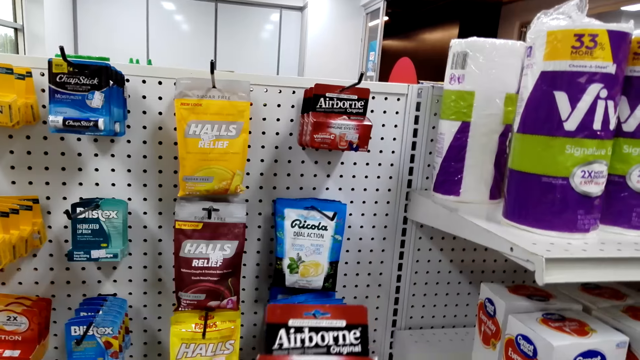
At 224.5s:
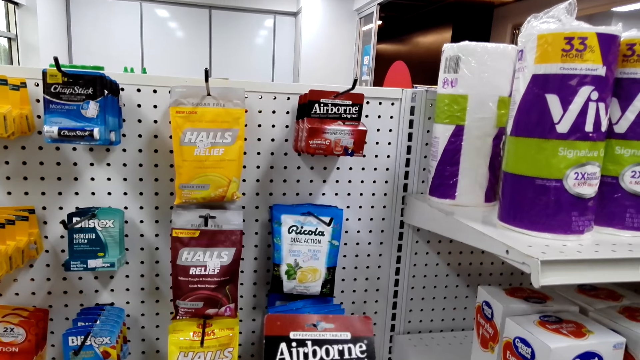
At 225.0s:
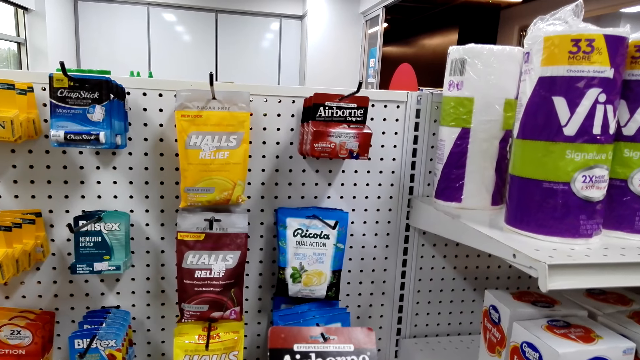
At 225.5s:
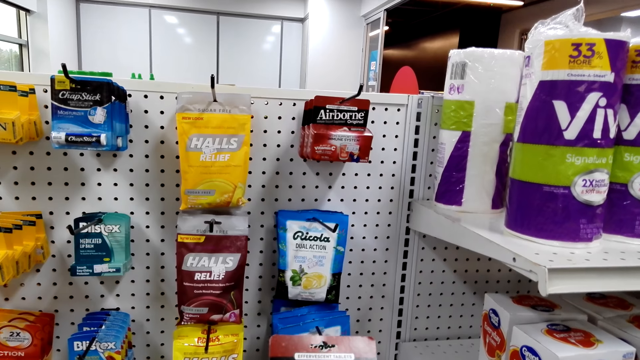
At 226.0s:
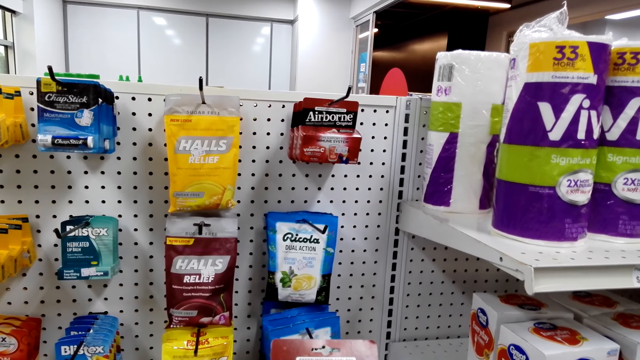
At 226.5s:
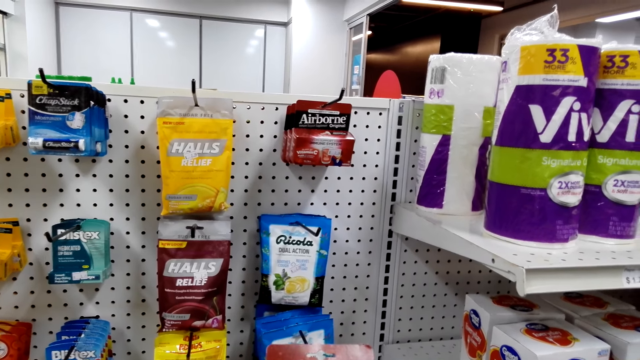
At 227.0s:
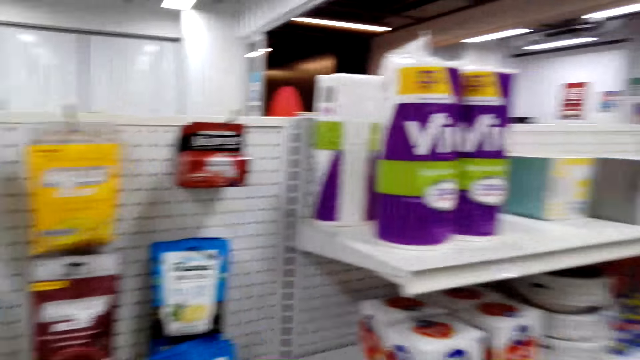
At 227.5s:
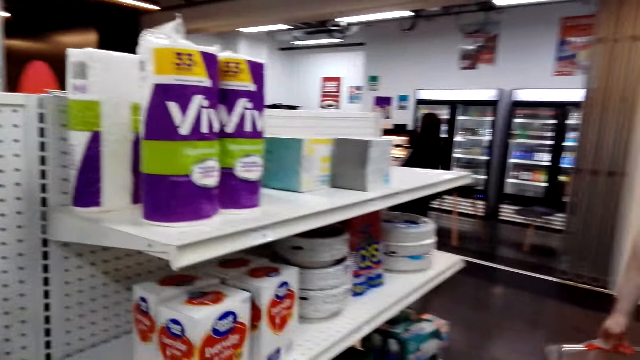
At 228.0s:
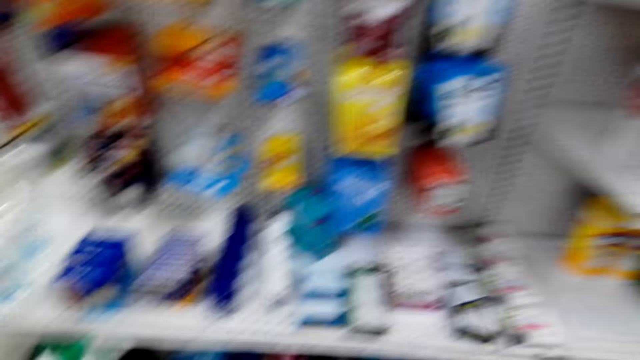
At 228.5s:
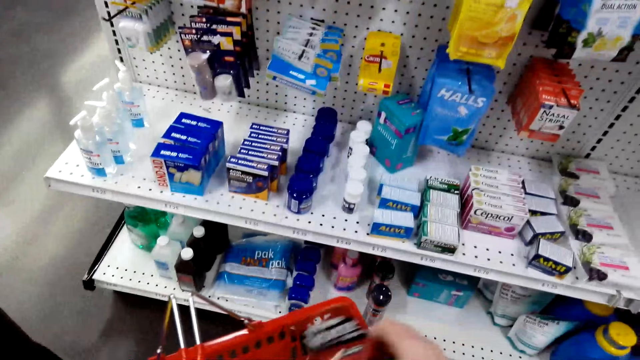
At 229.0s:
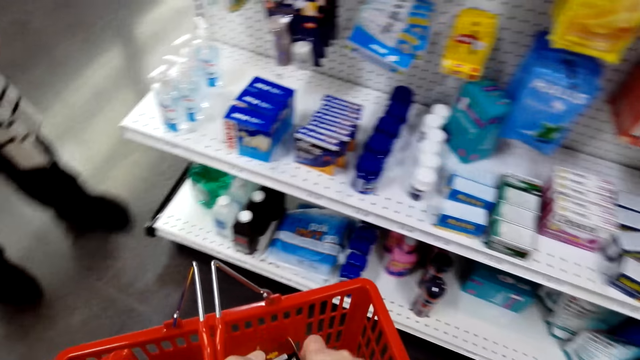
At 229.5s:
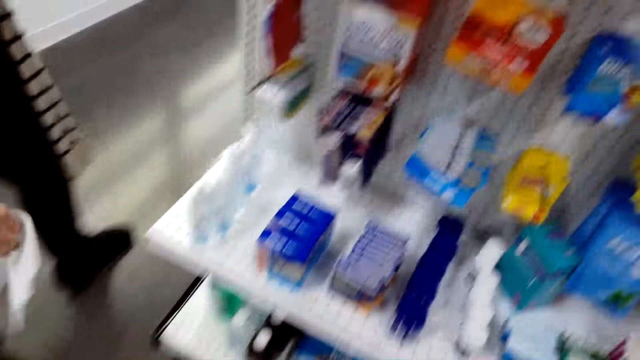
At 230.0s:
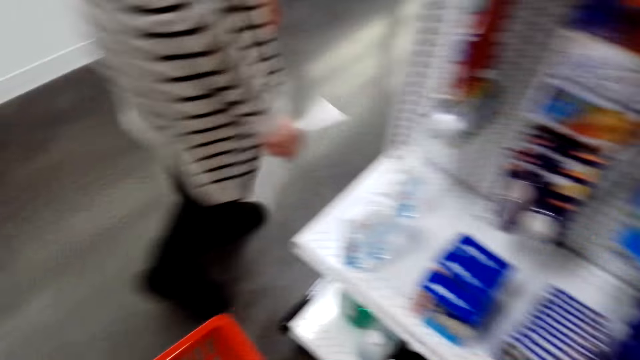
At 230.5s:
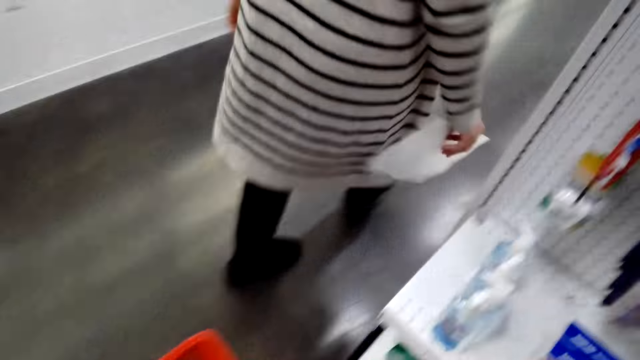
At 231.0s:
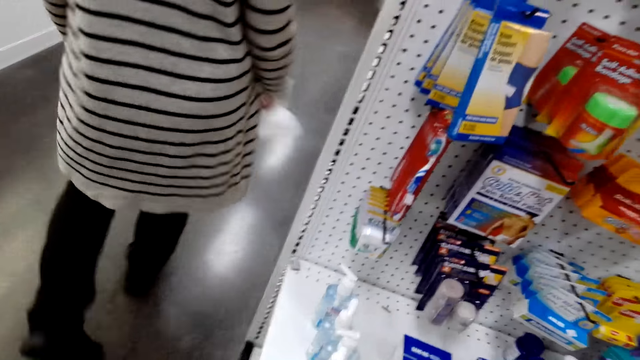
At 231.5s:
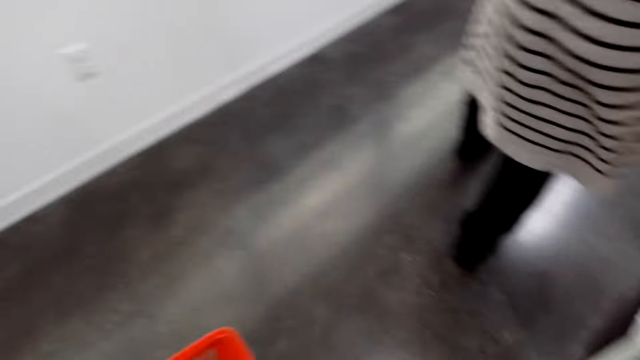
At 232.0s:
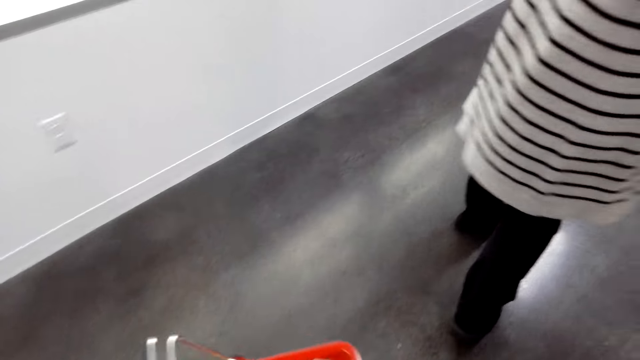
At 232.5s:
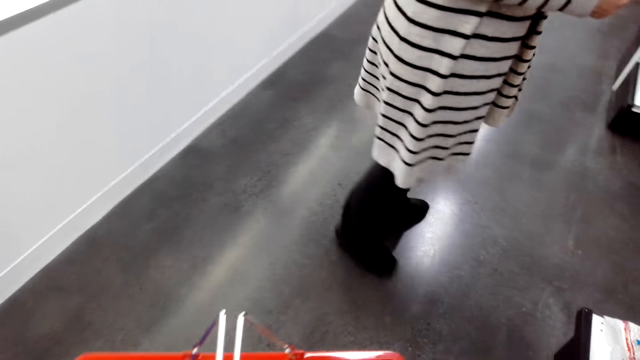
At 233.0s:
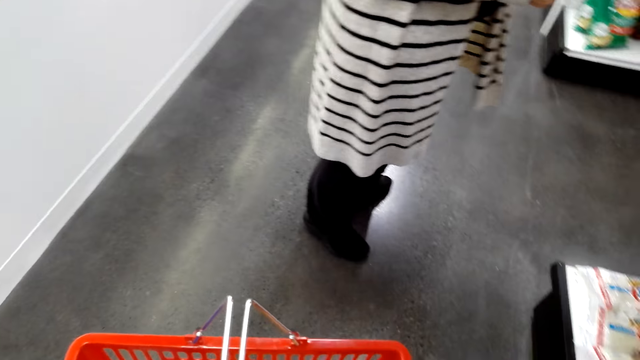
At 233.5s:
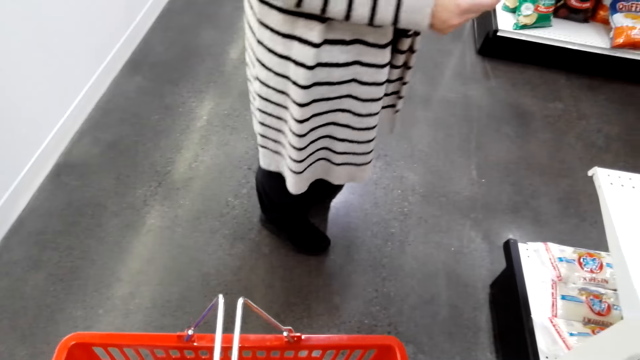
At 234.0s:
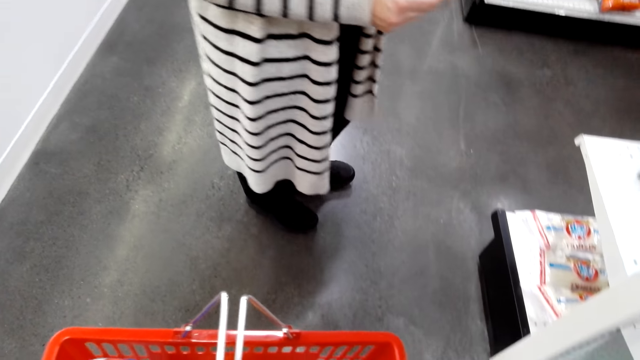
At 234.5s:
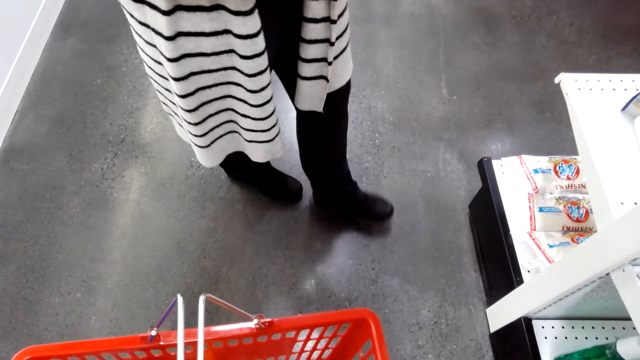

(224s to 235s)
A lady picks something. The lady and the camera wearer check something. The camera wearer puts the airborne vitamin C in a shopping basket. The lady and the camera wearer walk in the supermarket.

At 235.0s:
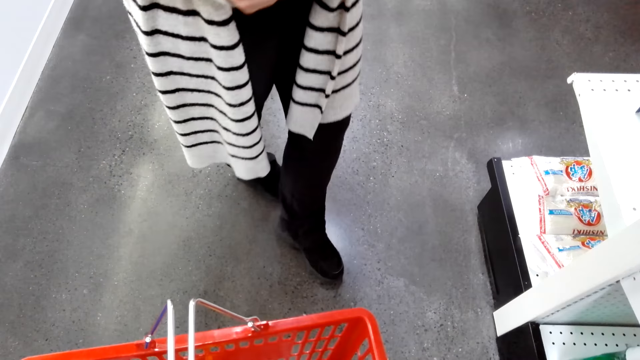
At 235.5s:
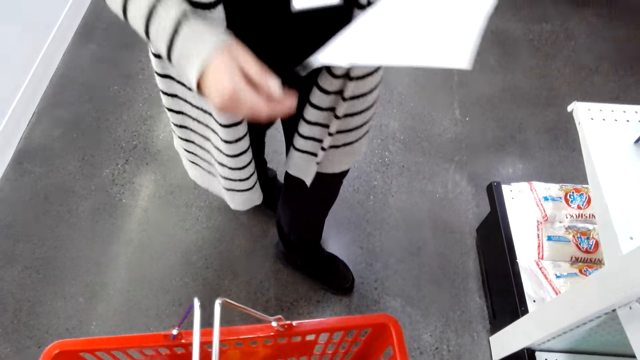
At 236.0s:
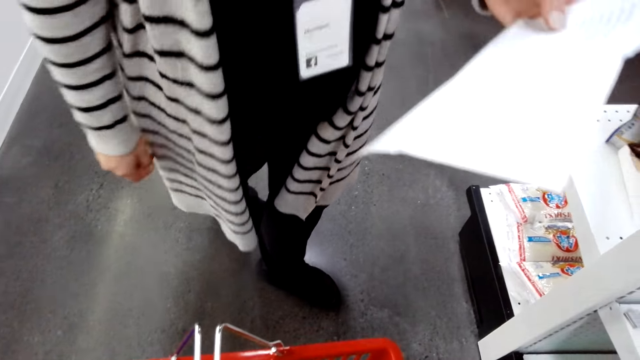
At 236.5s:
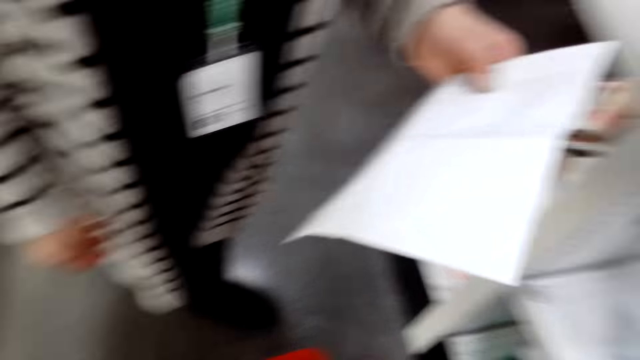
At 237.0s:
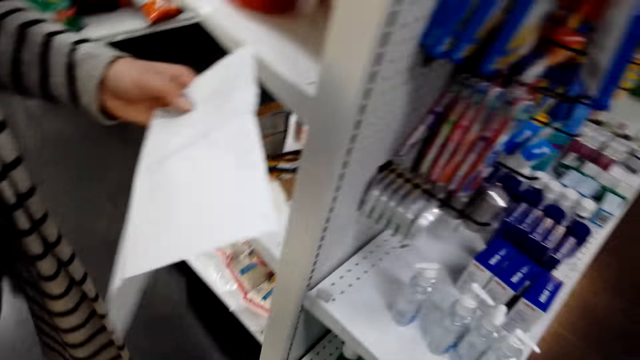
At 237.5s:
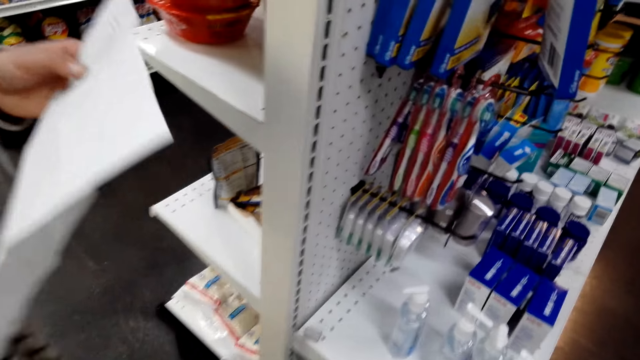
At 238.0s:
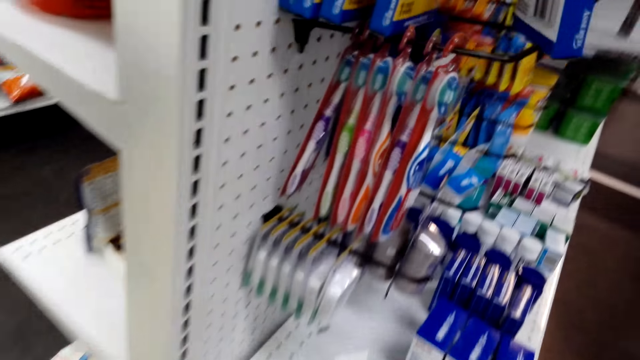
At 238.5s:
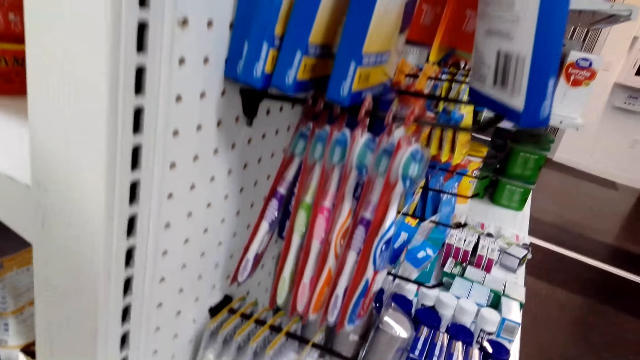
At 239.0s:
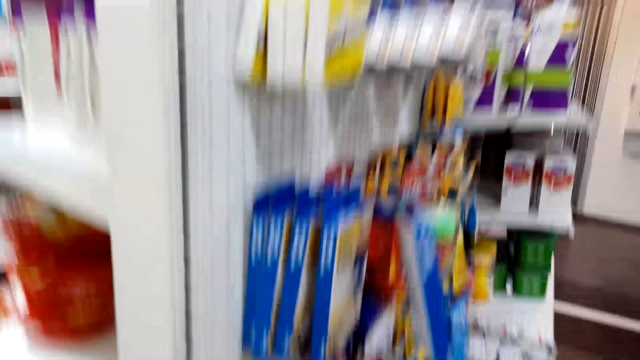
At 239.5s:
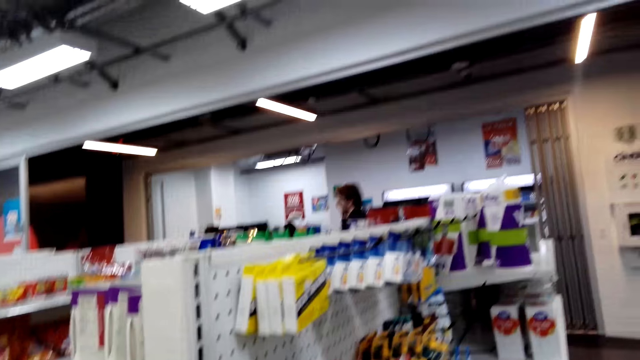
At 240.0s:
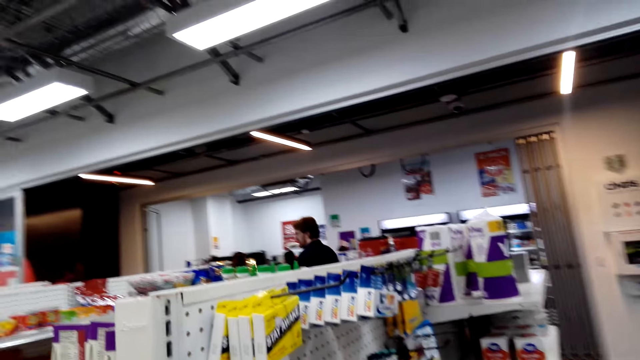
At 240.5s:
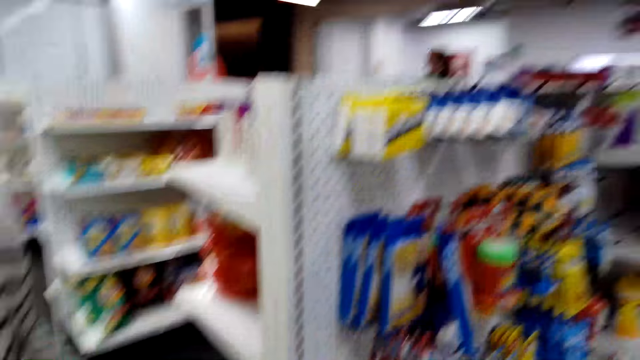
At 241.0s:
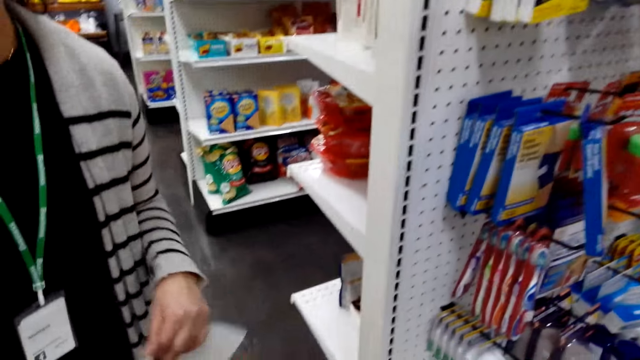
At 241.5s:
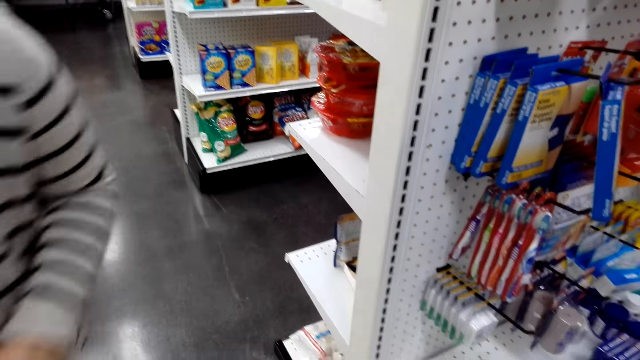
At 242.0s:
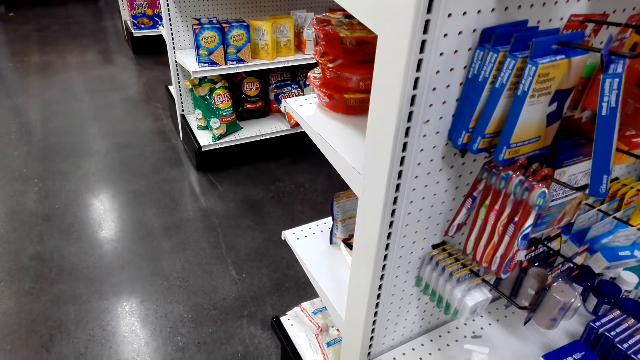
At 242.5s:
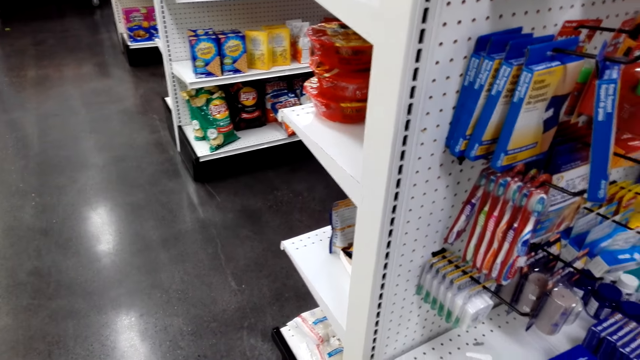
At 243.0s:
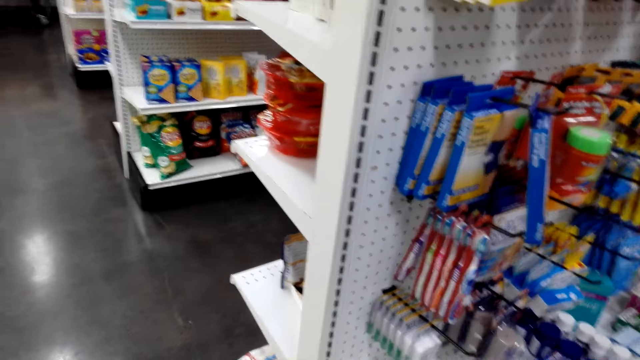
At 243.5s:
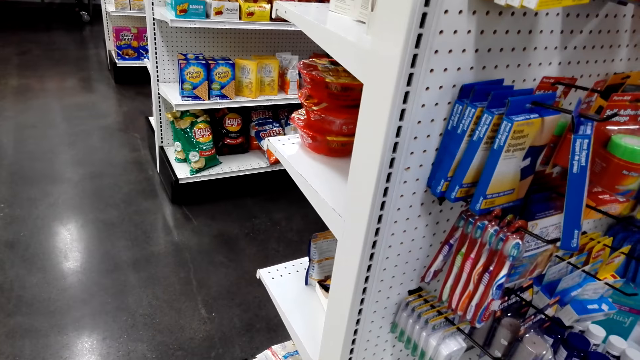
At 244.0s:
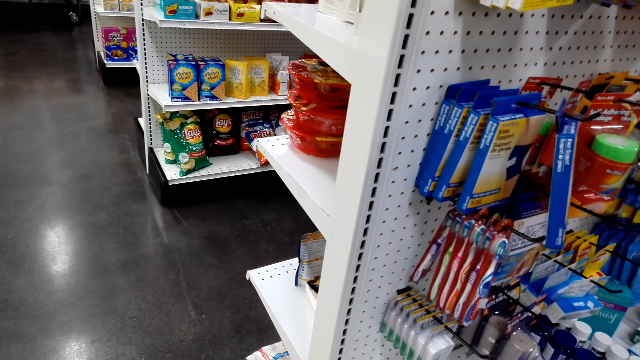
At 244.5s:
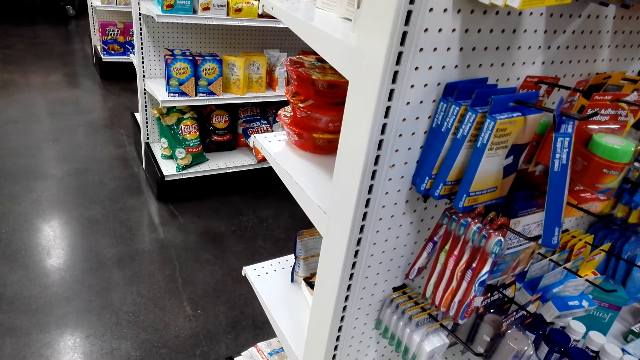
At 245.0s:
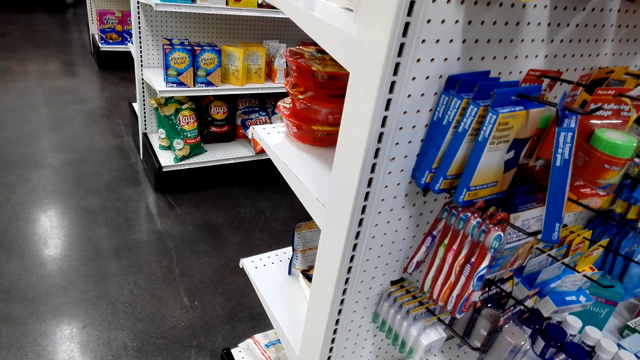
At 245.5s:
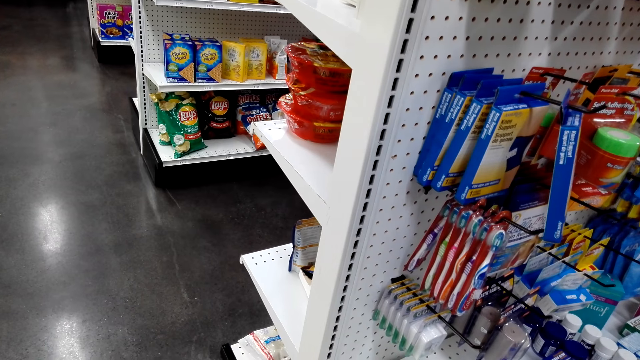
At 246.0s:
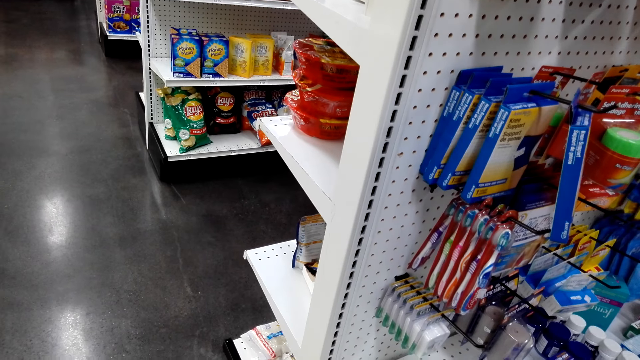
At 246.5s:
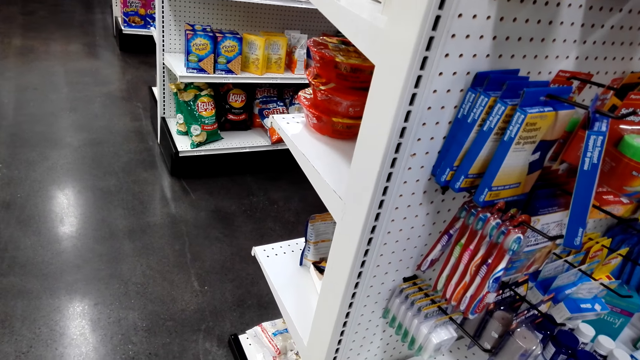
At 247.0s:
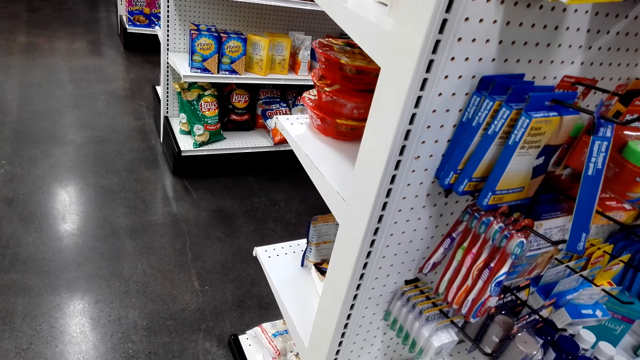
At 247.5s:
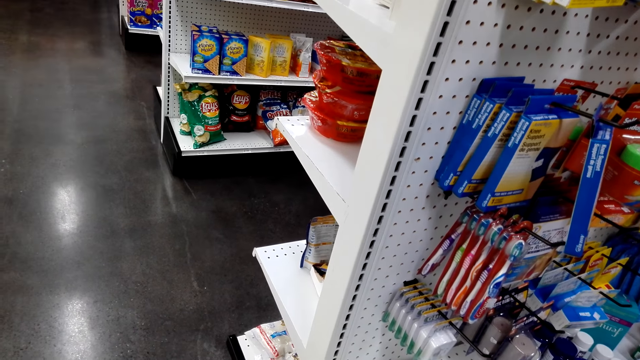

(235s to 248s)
A lady looks at the shopping list. The lady dialogues with the camera wearer.
